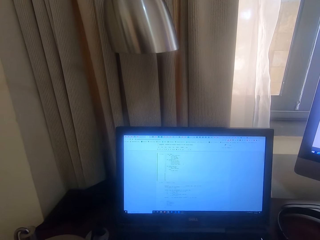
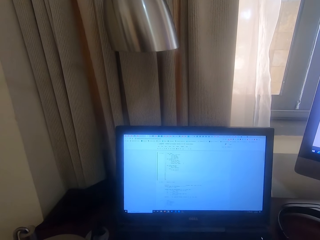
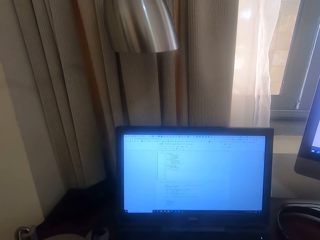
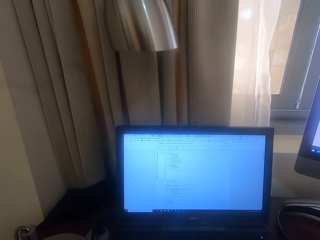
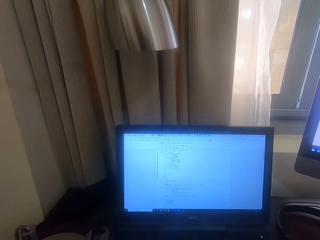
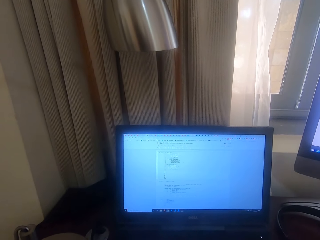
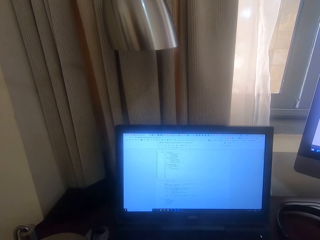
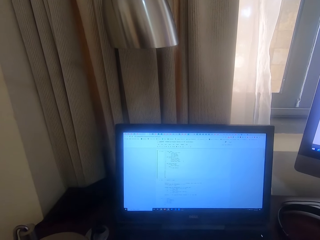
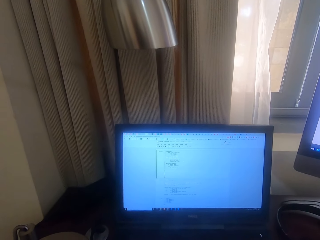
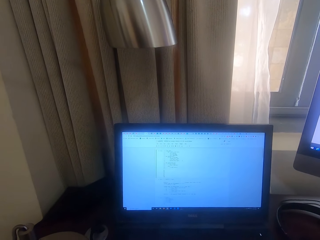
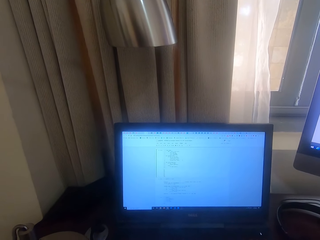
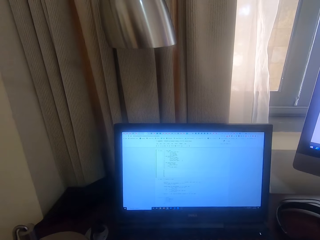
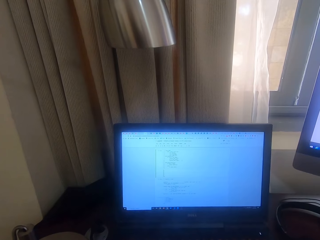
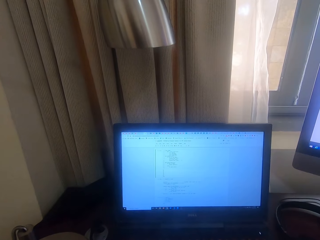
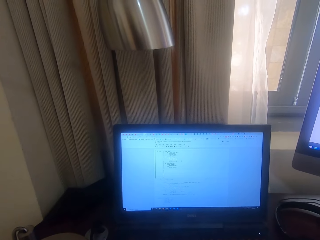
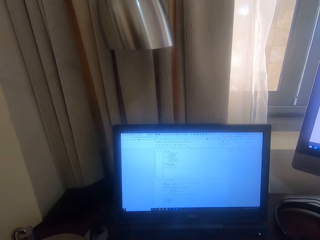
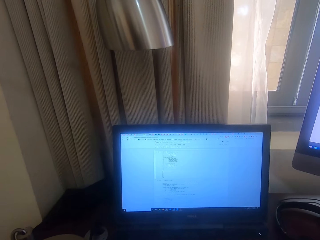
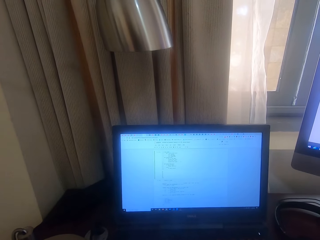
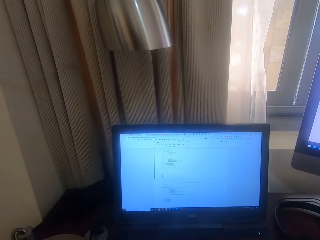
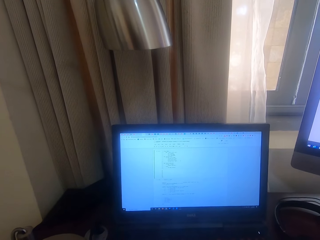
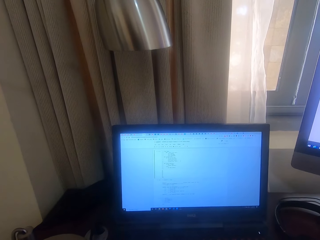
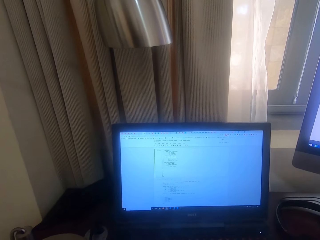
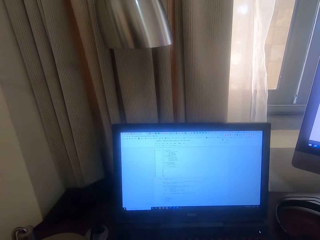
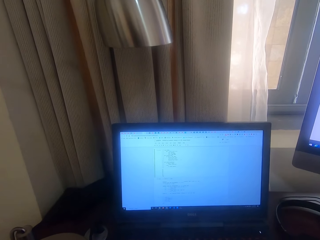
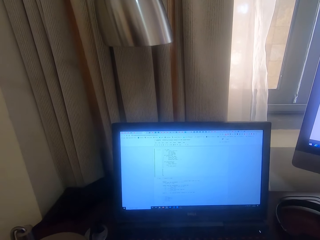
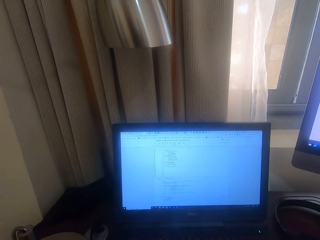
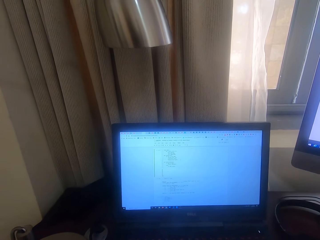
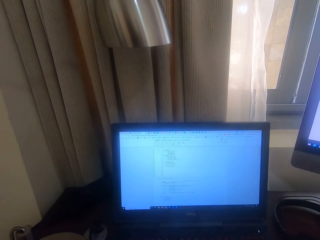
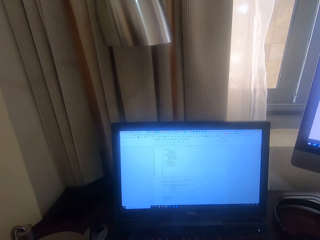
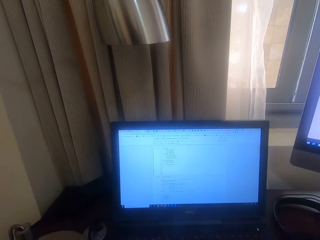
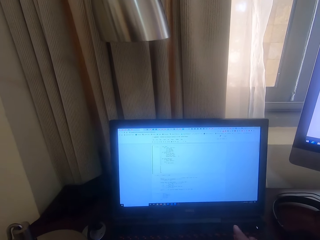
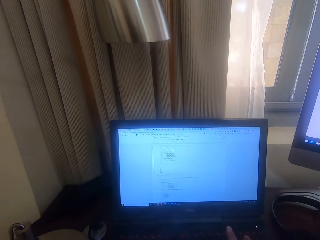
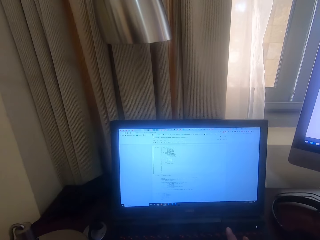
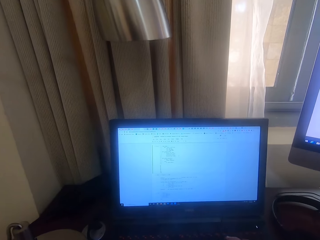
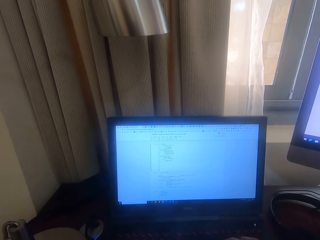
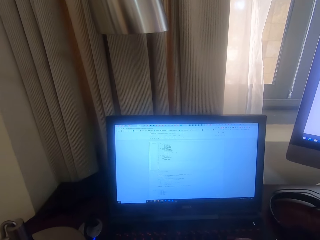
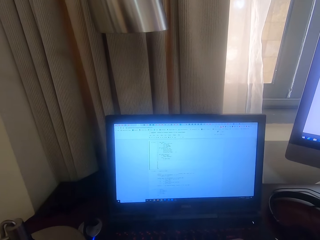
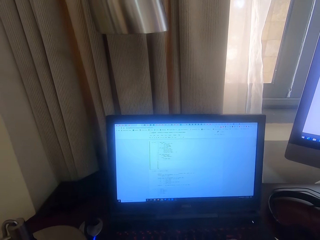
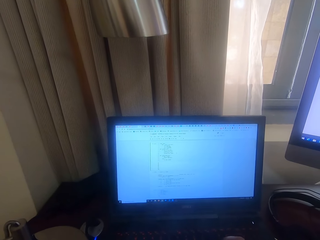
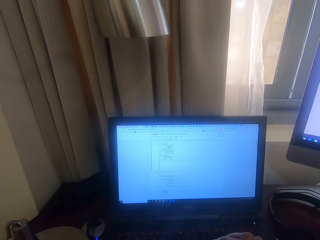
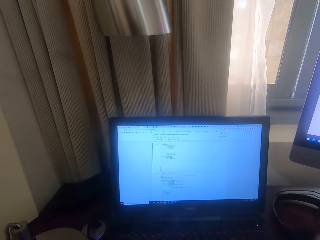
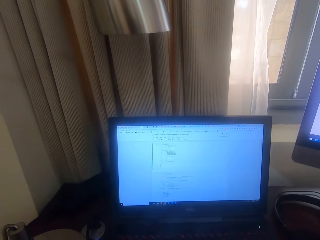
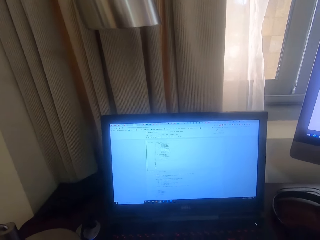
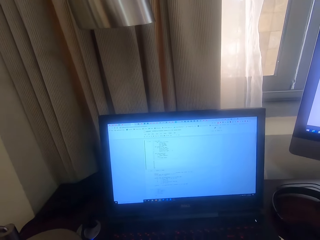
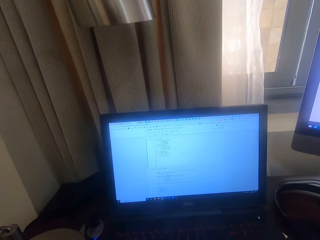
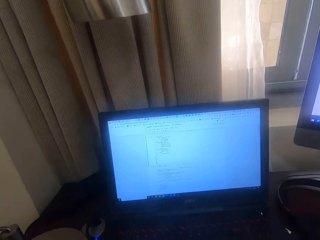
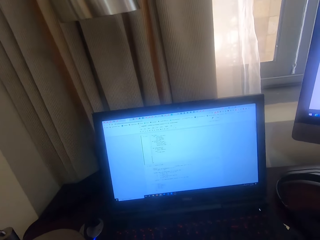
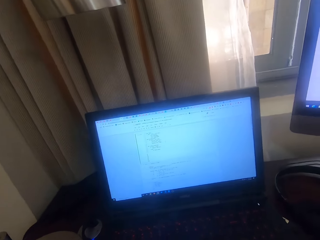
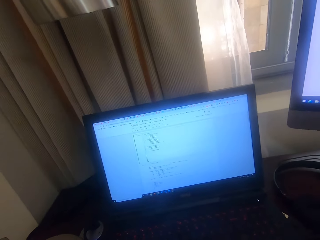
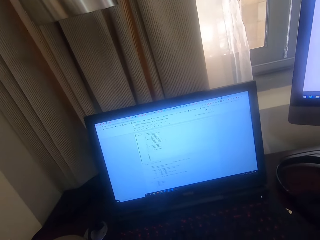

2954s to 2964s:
The camera wearer types with the laptop keyboard. They lift the right hand. They operate the laptop.

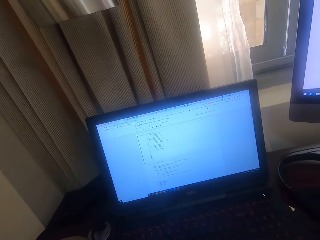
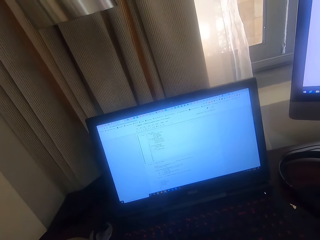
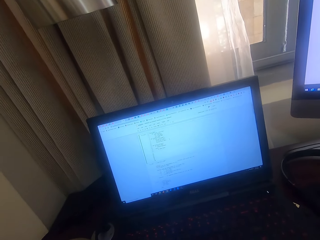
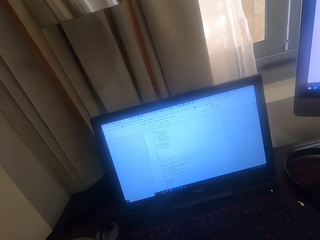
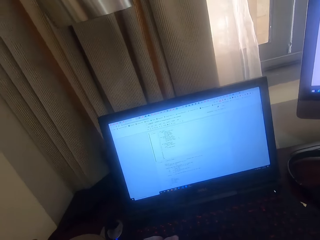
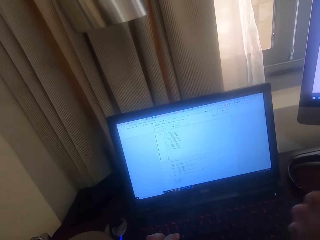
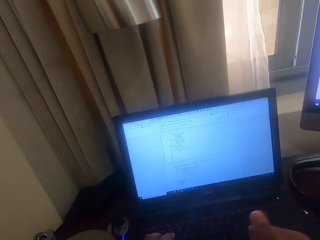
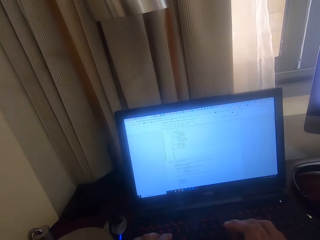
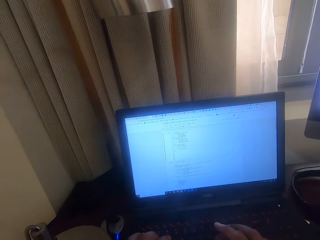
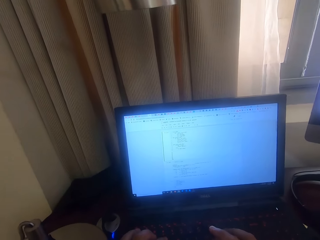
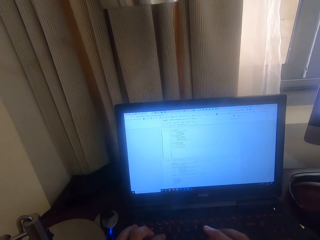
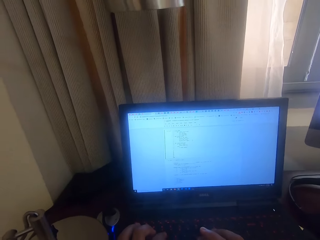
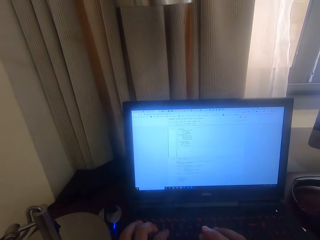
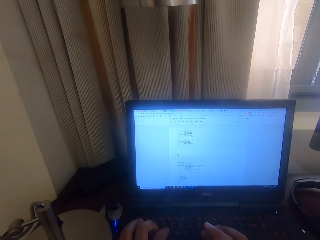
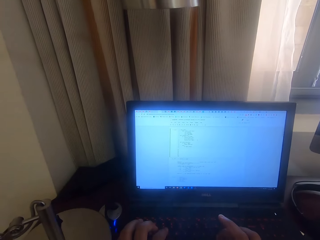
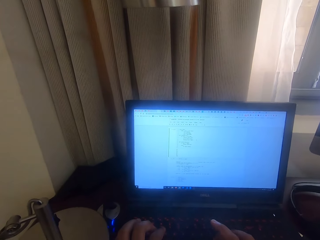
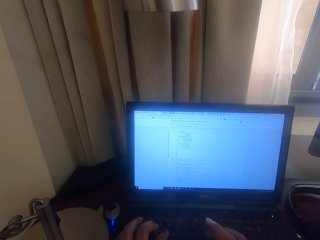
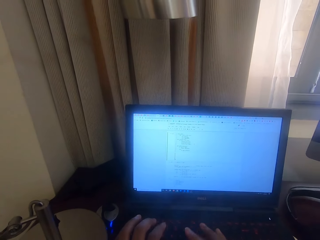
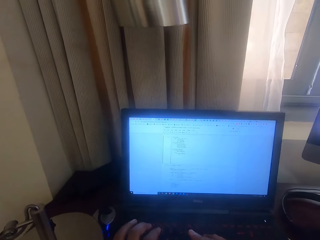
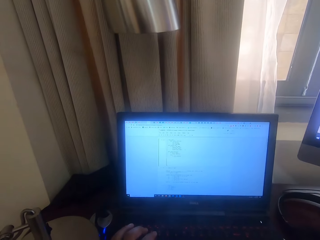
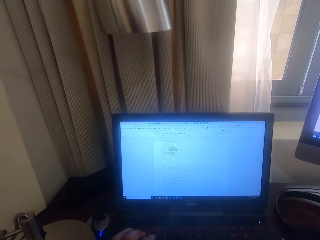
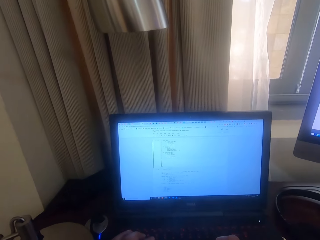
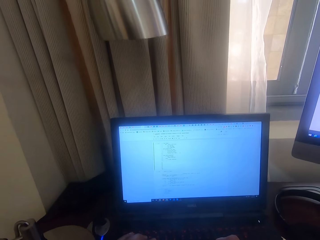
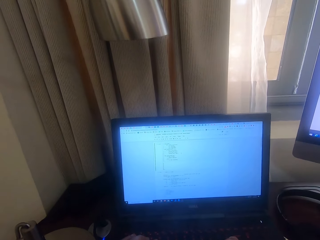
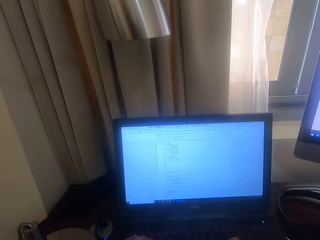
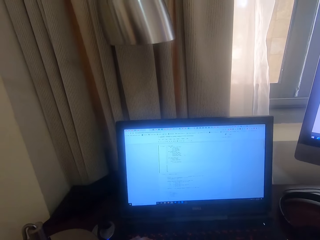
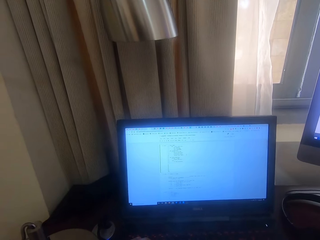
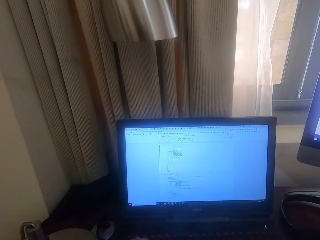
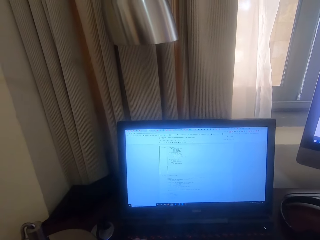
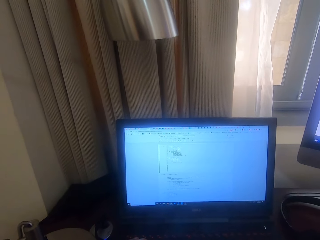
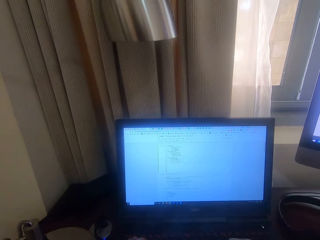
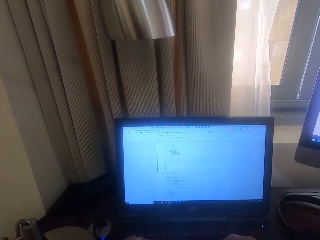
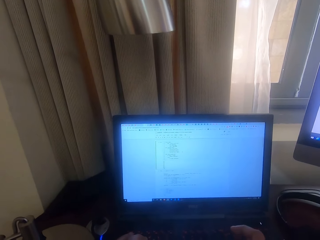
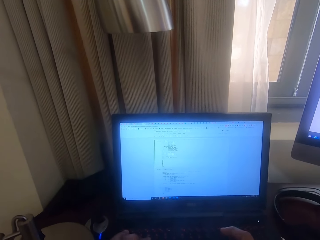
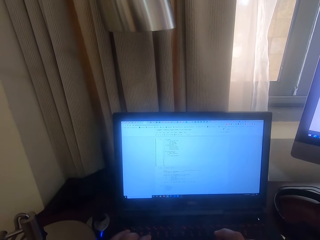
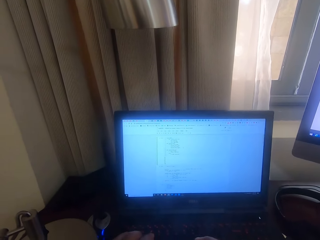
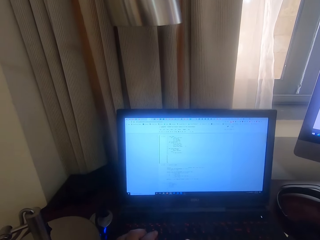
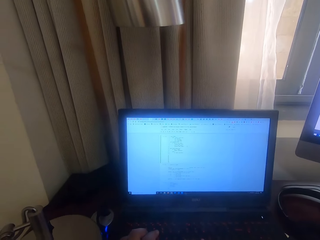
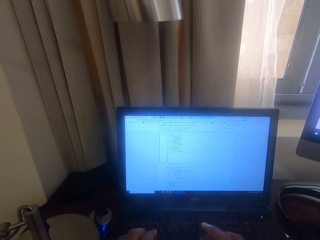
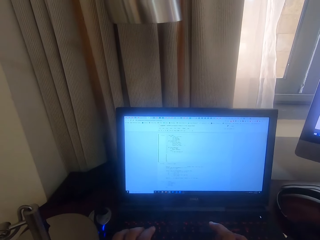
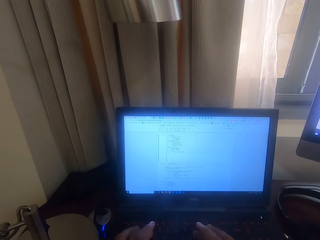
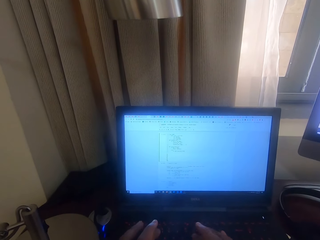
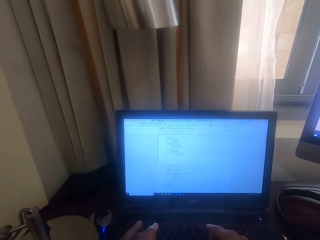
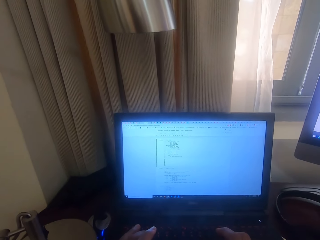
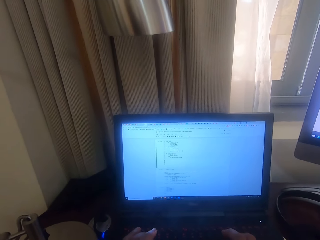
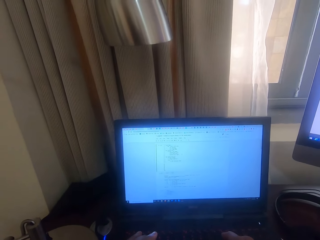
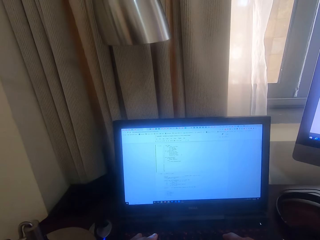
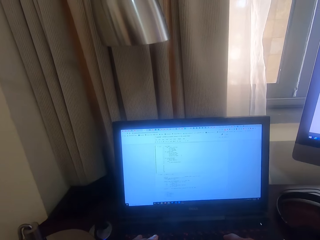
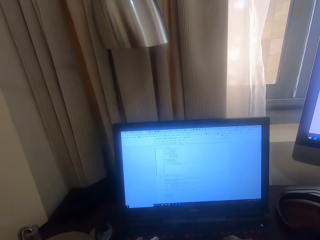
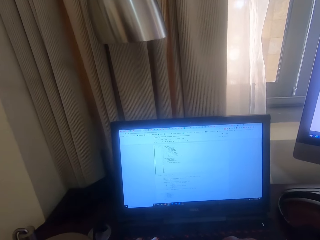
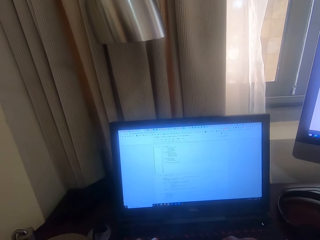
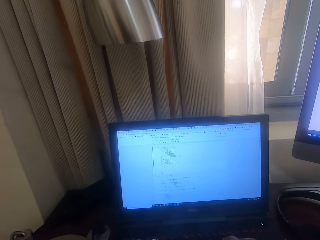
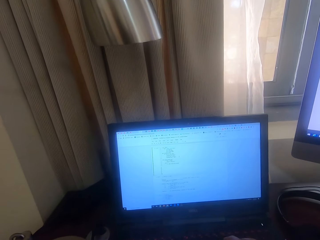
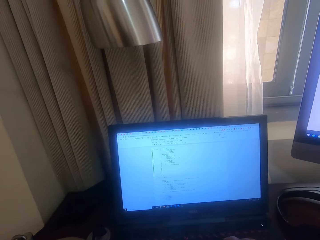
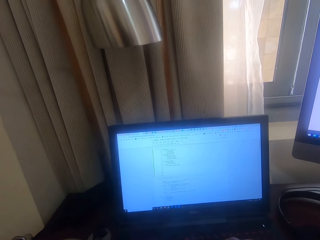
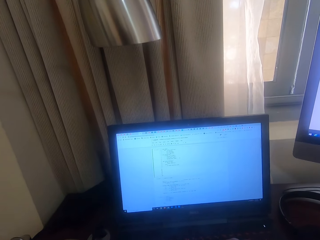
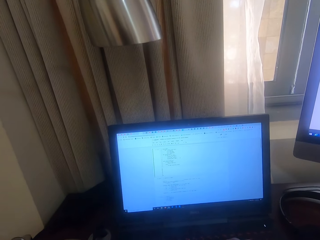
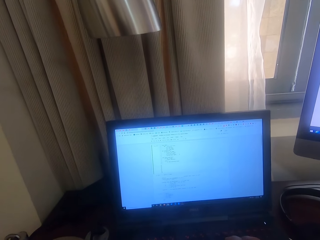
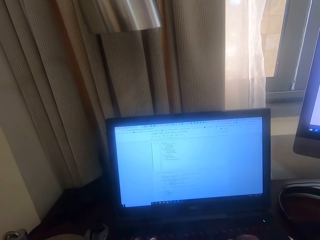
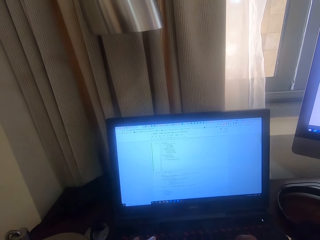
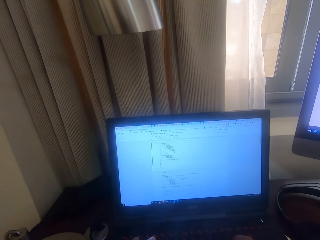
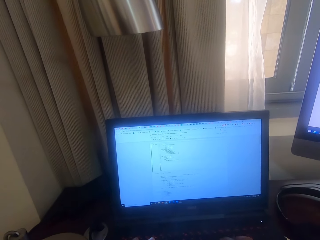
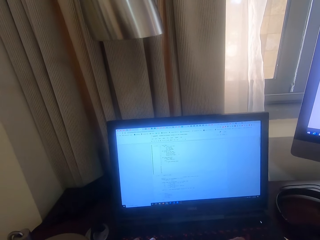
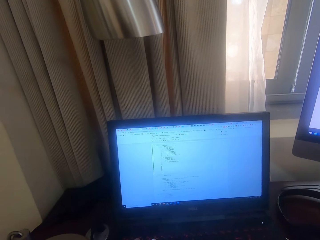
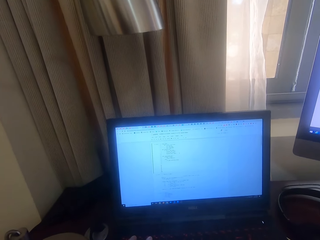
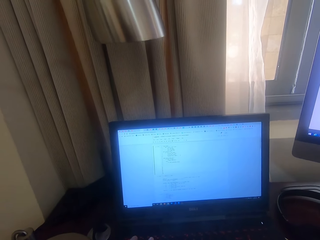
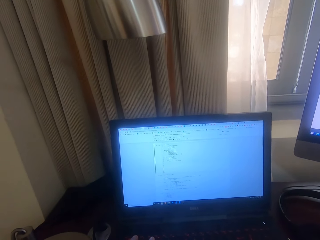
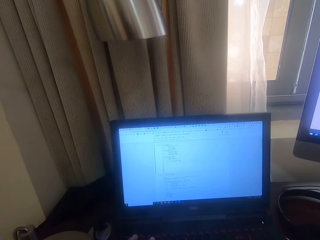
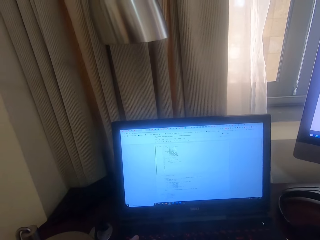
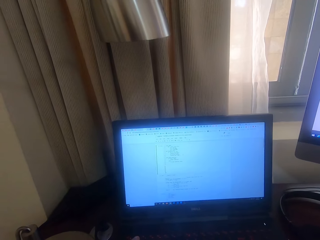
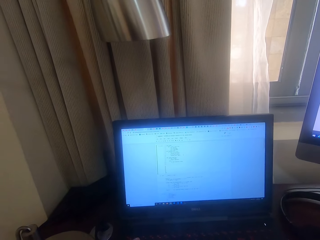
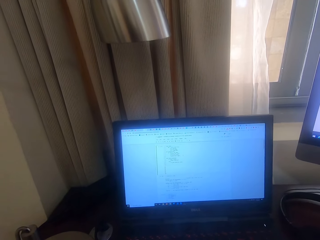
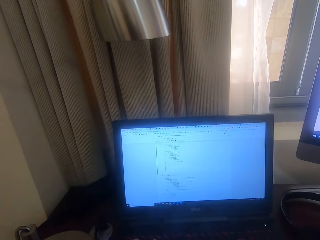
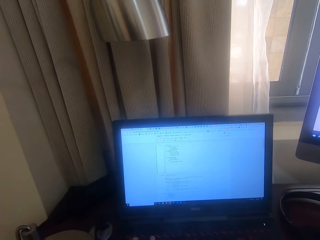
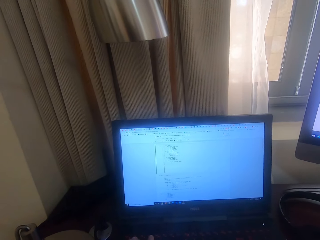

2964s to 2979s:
The camera wearer looks around. They drop the right hand and type with the laptop keyboard. They look at the laptop. They type with the laptop keyboard. They look at the laptop.
